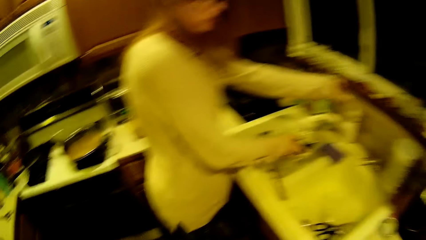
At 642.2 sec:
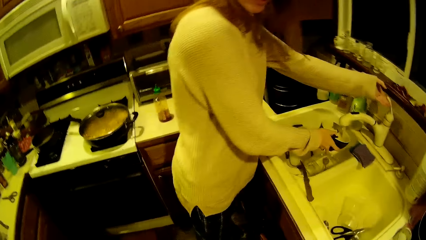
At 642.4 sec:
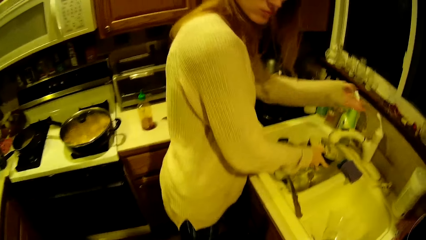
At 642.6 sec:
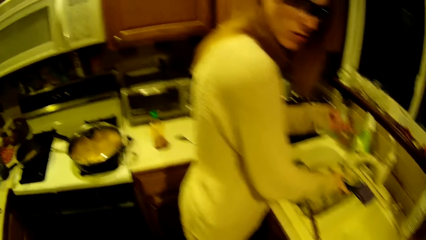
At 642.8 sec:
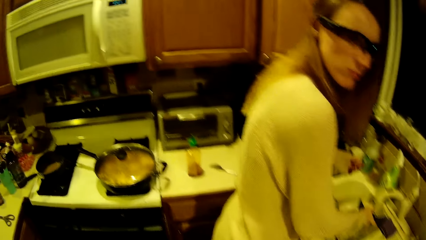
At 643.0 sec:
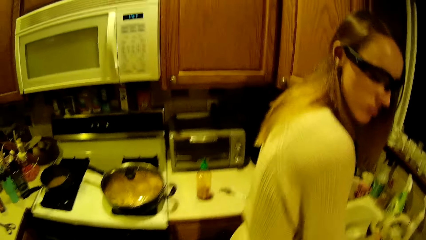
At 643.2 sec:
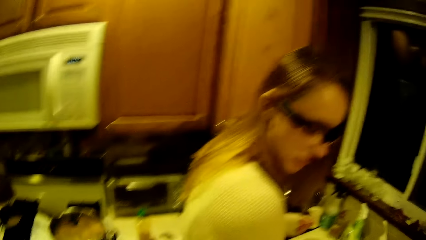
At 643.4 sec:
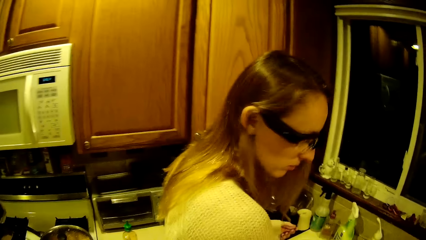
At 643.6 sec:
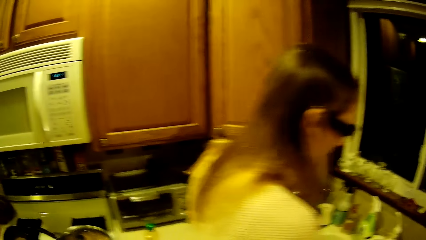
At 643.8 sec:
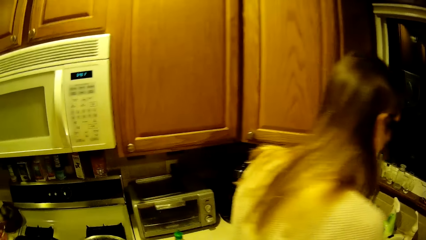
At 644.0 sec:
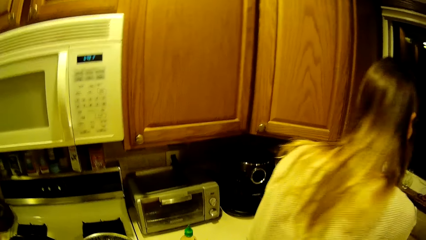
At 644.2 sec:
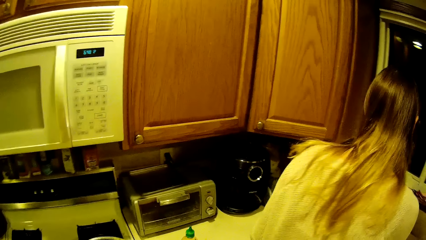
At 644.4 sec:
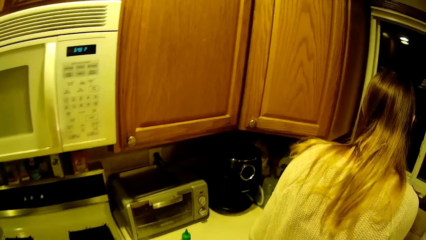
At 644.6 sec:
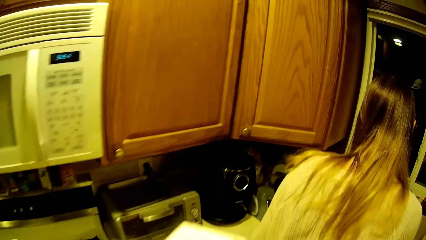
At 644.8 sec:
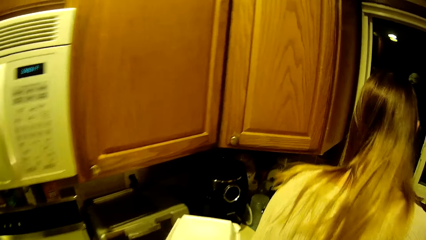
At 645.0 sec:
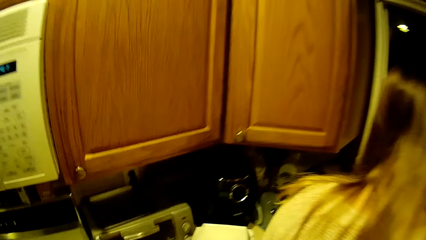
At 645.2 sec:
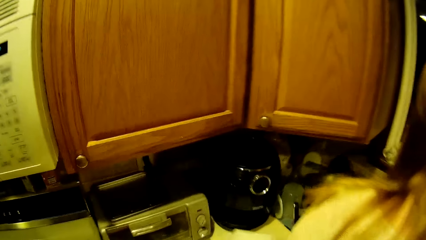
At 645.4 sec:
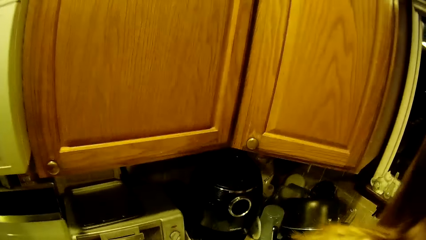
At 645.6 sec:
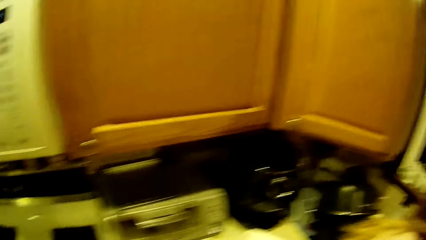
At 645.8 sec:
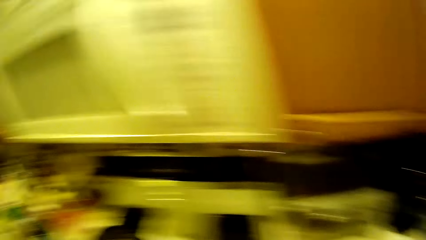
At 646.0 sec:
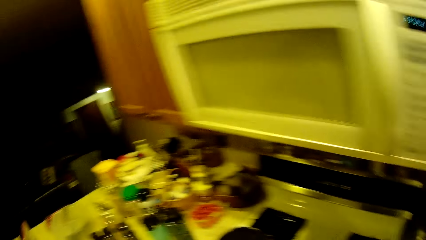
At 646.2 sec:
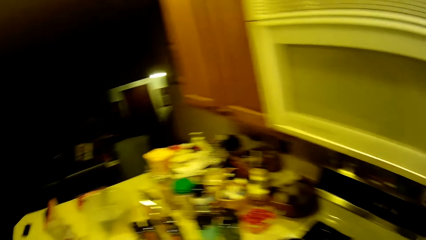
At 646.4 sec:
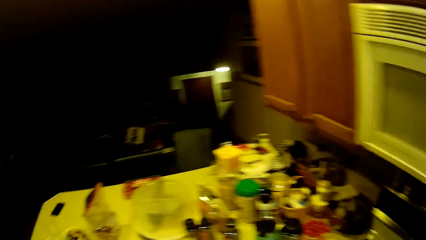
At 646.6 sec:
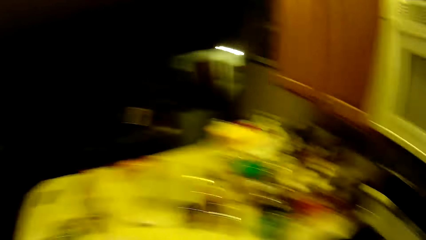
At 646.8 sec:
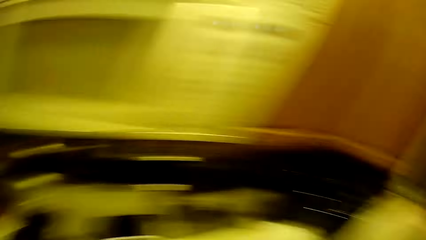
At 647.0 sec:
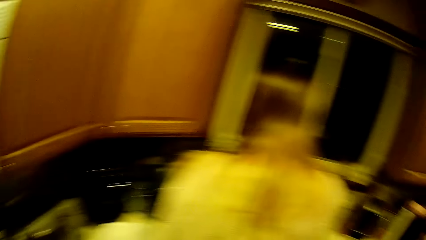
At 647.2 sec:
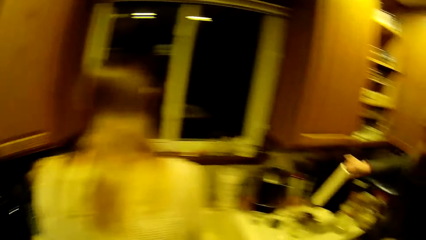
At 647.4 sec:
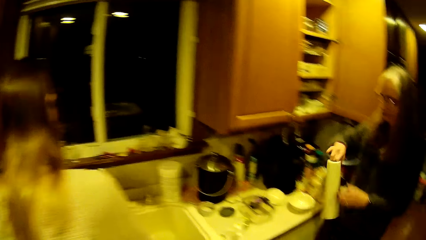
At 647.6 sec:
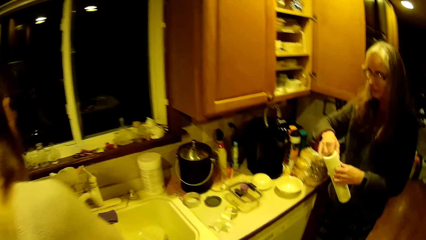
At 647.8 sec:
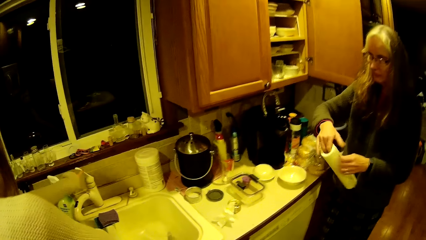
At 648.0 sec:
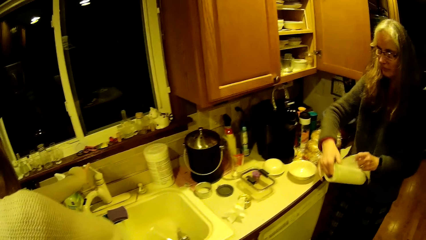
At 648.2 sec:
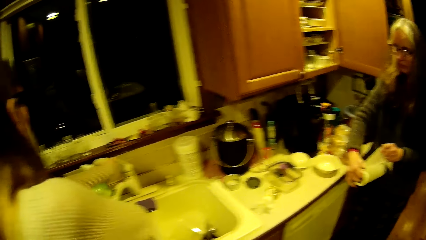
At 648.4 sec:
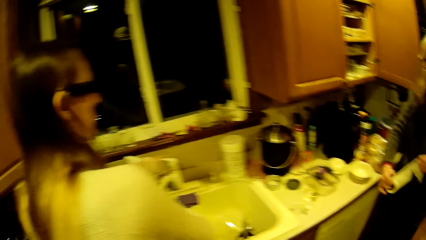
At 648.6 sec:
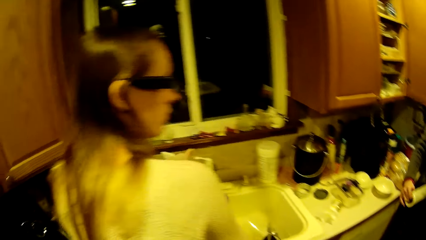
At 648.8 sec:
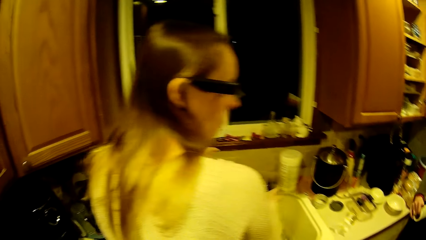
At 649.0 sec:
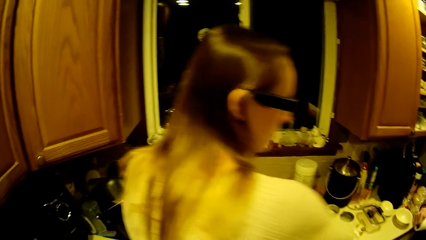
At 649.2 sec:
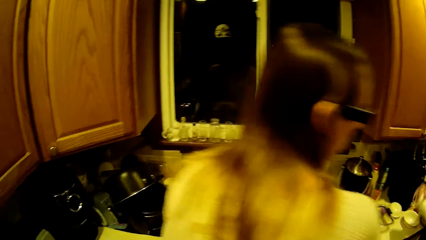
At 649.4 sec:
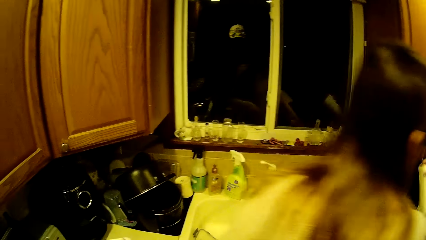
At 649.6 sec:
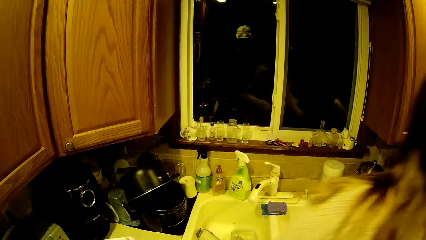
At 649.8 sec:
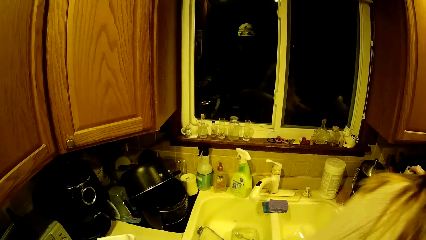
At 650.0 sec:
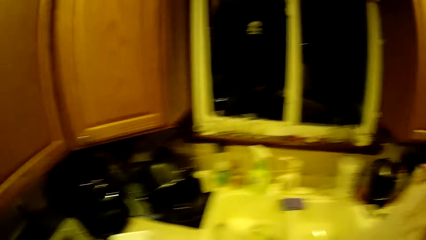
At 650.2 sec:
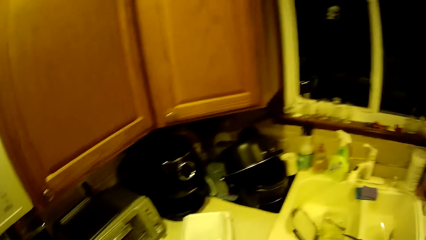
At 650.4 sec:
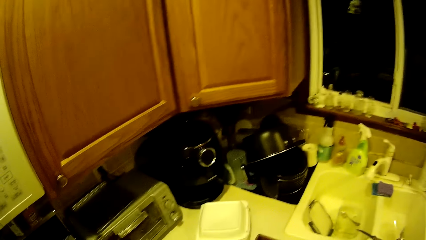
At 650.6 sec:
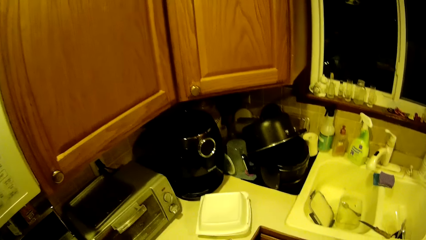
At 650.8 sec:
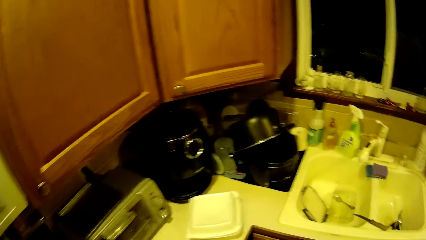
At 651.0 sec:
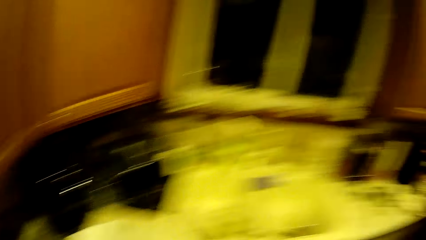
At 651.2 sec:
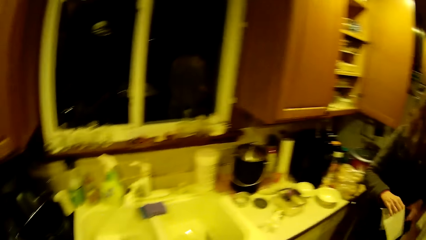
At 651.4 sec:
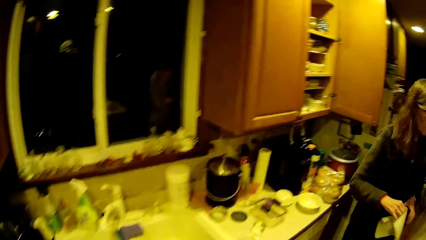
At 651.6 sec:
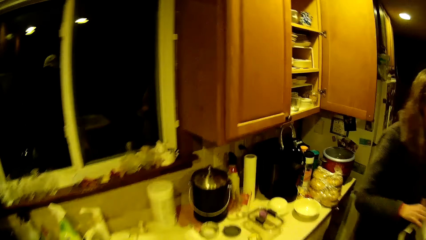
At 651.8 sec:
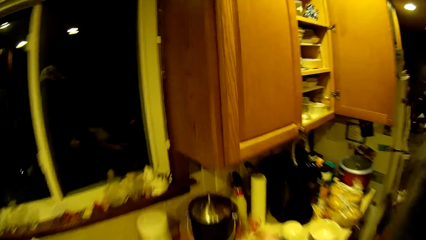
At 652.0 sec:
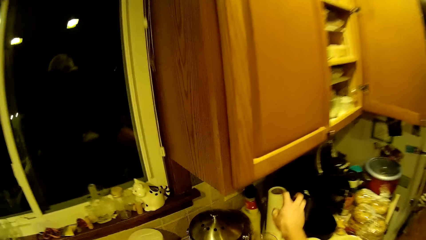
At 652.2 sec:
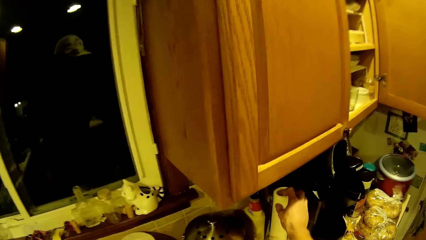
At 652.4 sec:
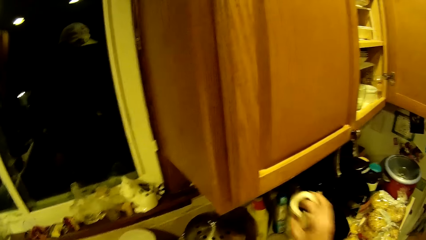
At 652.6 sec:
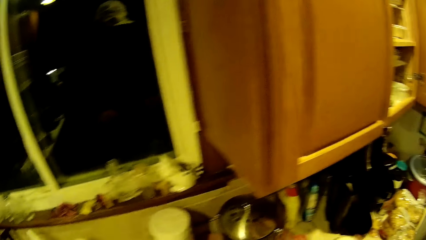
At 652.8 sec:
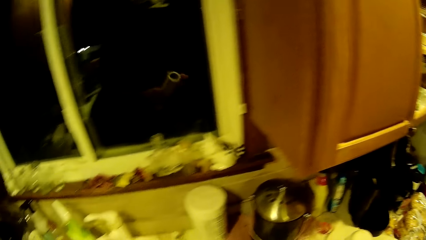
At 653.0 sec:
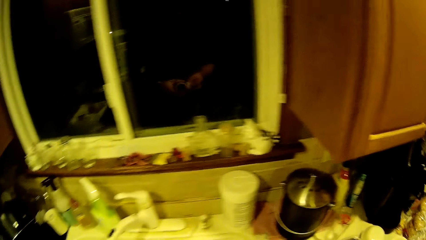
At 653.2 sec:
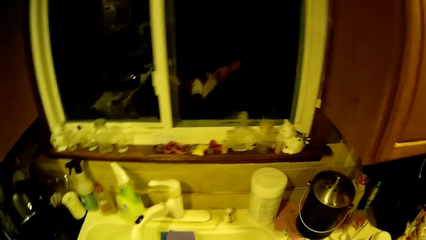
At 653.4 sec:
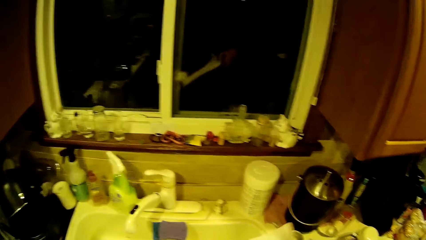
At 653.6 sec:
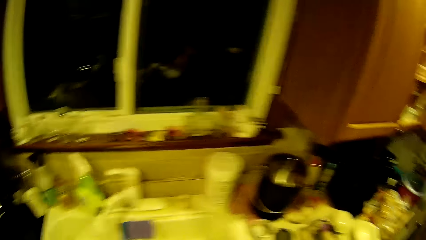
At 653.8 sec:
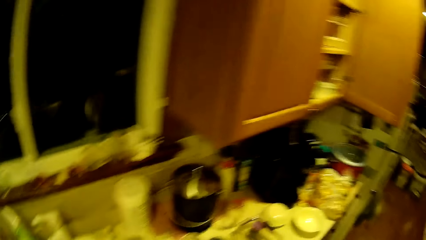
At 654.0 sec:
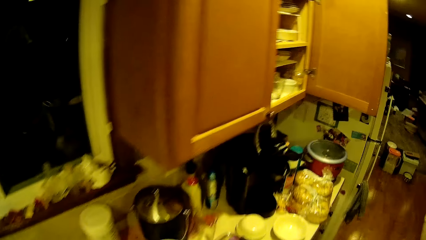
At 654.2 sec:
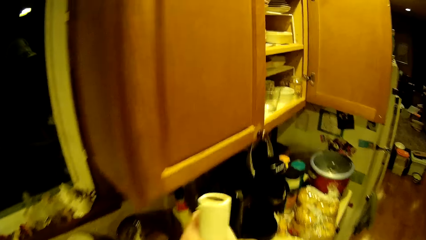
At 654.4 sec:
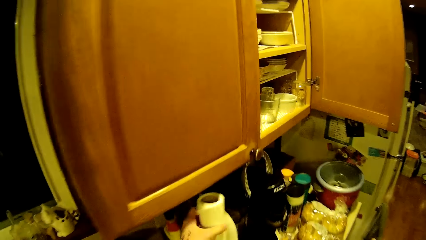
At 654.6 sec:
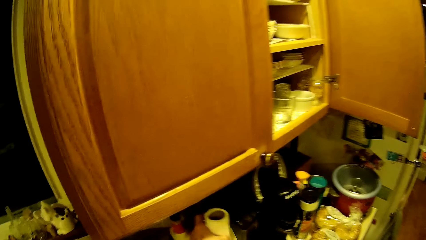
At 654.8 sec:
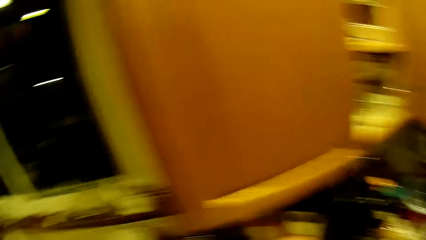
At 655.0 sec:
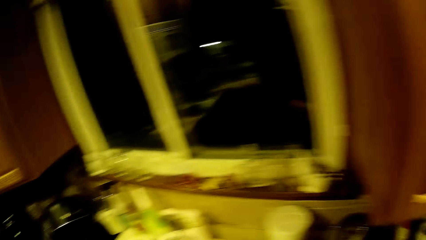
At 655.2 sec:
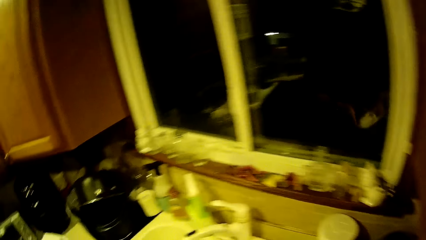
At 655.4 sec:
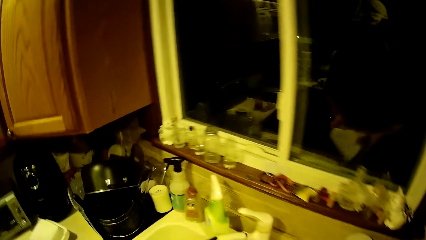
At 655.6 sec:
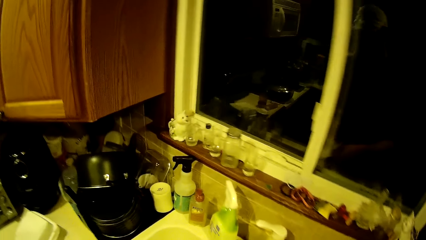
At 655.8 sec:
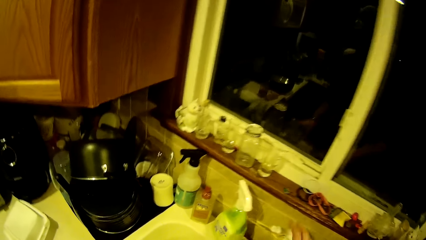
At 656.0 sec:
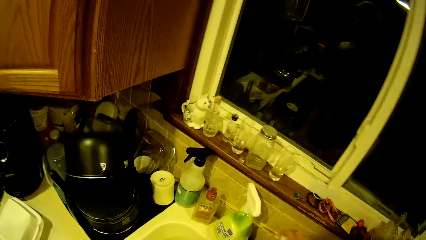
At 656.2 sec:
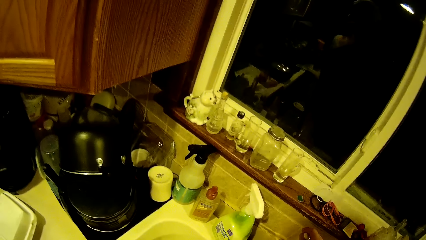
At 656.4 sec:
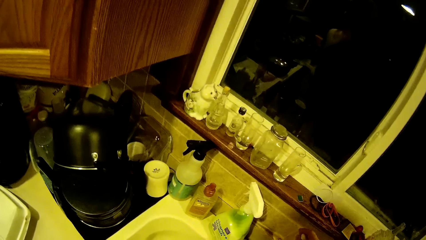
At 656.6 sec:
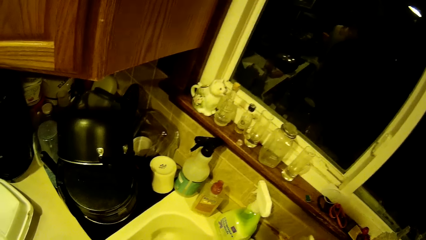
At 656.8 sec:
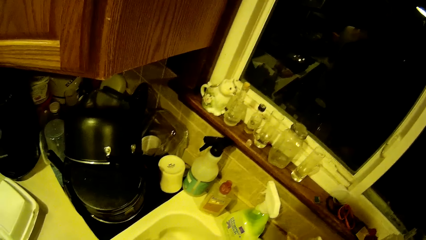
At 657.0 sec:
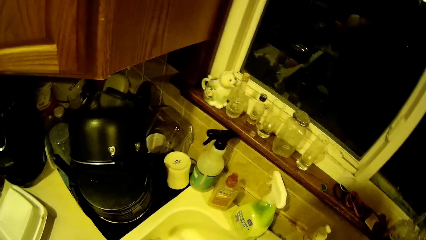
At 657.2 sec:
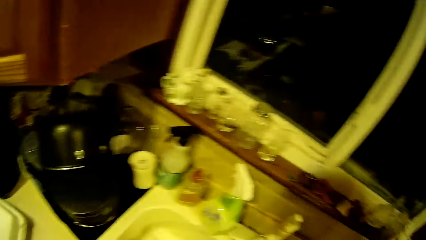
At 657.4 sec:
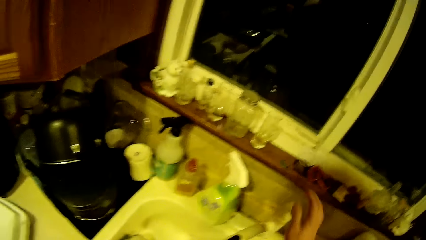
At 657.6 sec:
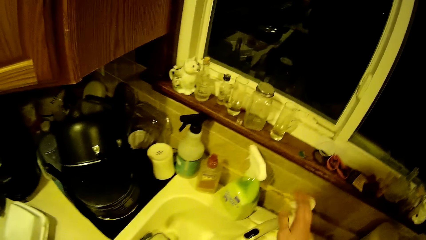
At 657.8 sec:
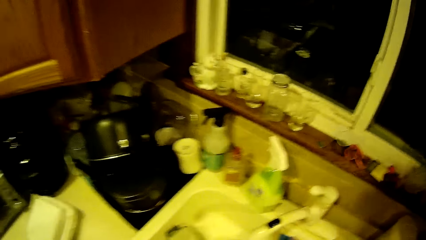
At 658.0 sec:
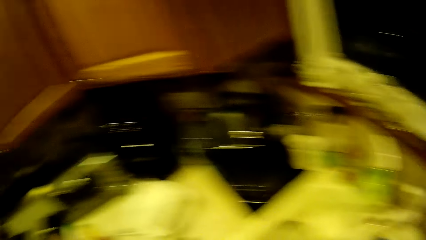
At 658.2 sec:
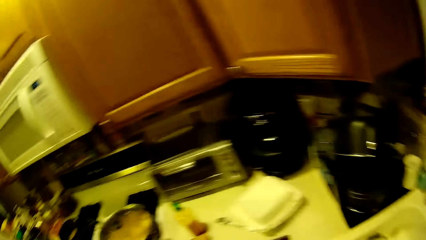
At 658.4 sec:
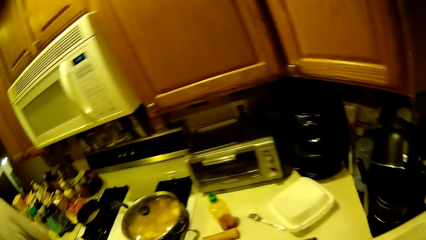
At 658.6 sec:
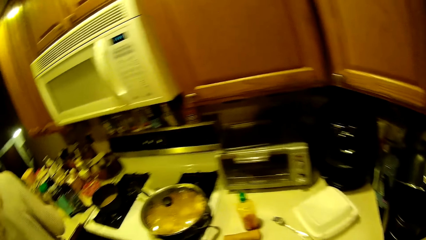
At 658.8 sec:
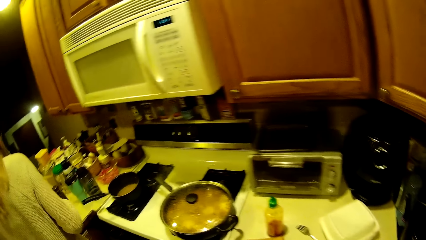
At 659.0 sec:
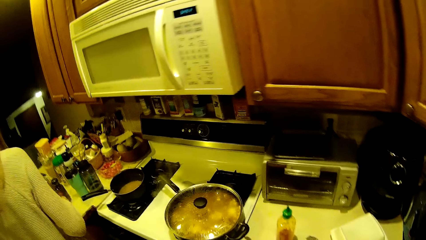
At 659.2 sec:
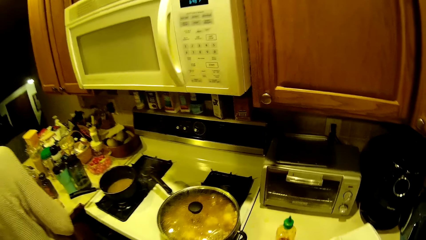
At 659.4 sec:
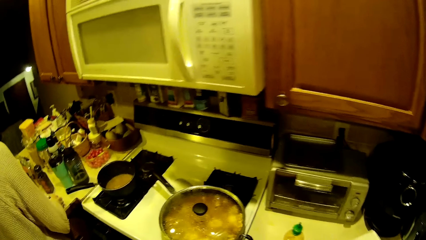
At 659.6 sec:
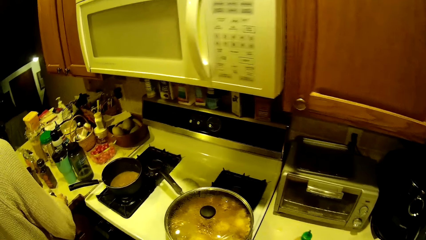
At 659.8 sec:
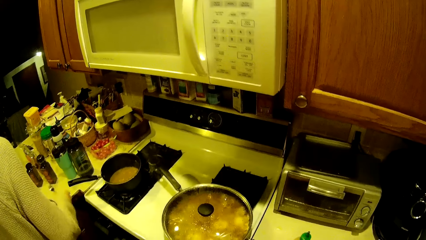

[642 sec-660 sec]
The woman opens a tap in the kitchen sink with her left hand. She washes a bowl in the sink. The camera wearer places the white box on the kitchen worktop with his hands. Another woman picks a tissue roll from the kitchen worktop with her right hand. She cuts a part of the tissue or serviette with her left hand. The first woman walks in front of the camera wearer away from the kitchen sink. The other woman drops the tissue roll on the kitchen worktop with her right hand. She walks in front of the camera wearer away from the kitchen. The camera wearer picks the tissue roll from the kitchen worktop with his right hand. The first woman picks up the serviette. The camera wearer drops the tissue roll on the kitchen worktop with his left hand. The first woman puts back the serviette. The camera wearer taps open the tap in the kitchen sink with his right hand. The first woman opens up the water tap. The camera wearer taps close the tap in the kitchen sink with his right hand.
